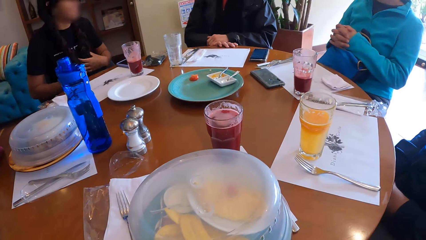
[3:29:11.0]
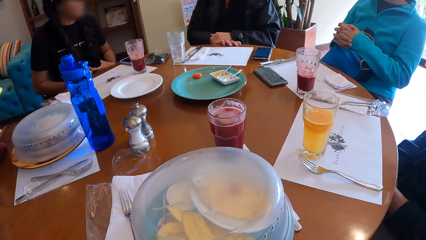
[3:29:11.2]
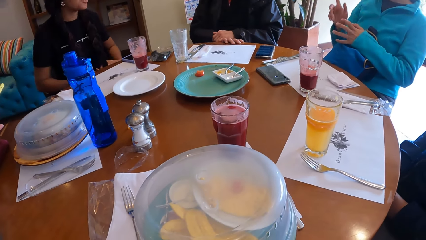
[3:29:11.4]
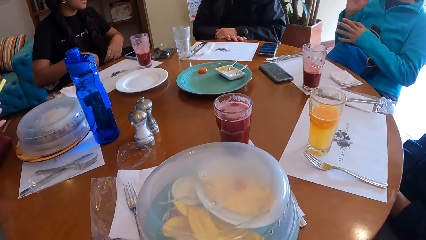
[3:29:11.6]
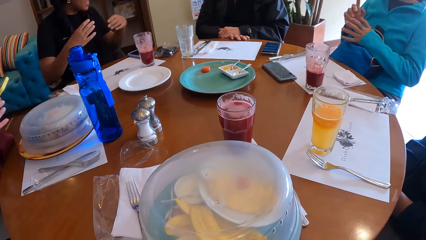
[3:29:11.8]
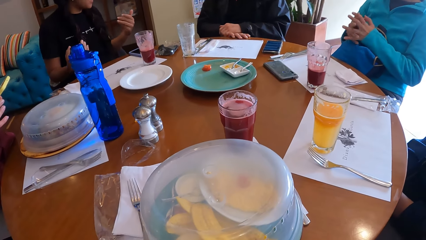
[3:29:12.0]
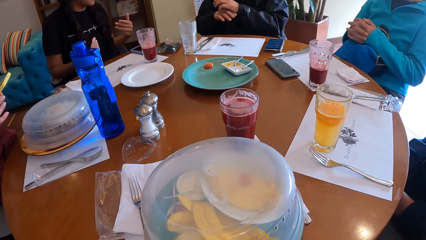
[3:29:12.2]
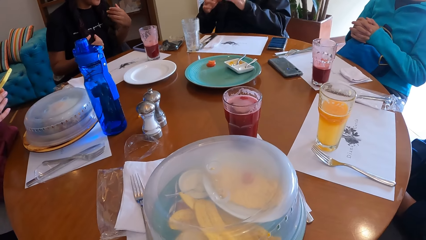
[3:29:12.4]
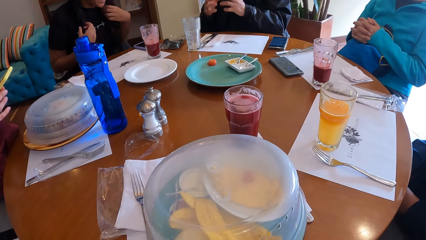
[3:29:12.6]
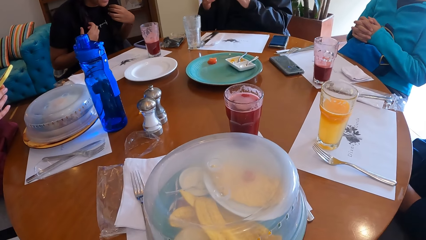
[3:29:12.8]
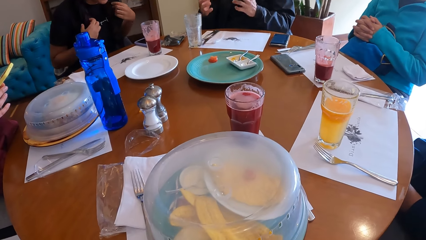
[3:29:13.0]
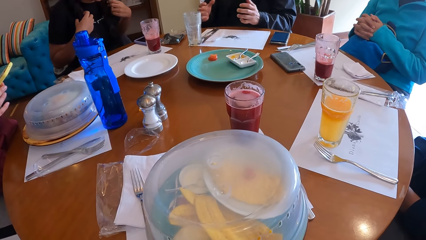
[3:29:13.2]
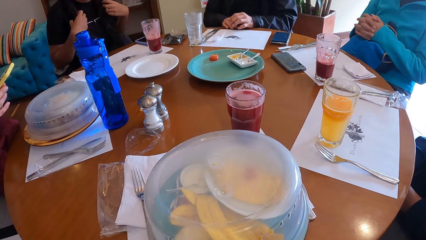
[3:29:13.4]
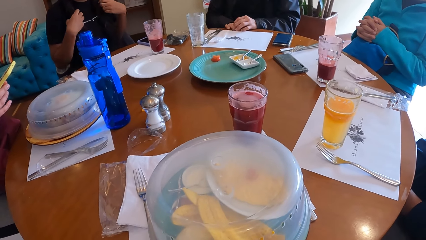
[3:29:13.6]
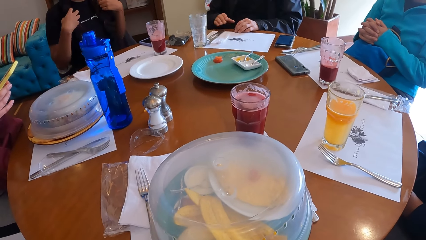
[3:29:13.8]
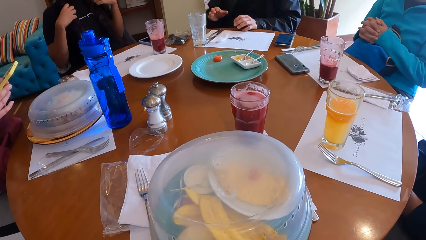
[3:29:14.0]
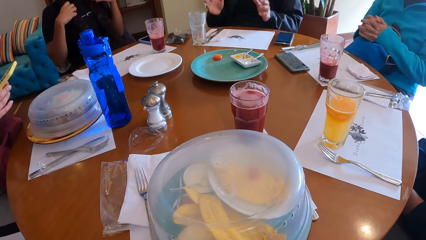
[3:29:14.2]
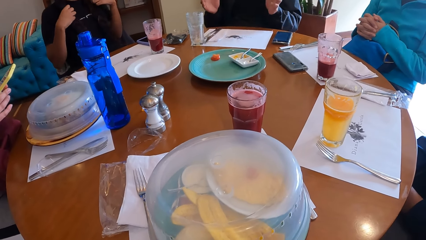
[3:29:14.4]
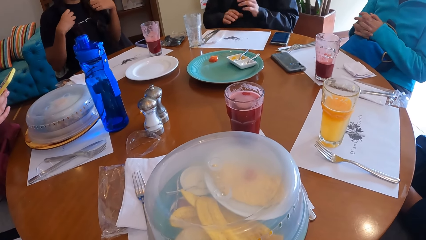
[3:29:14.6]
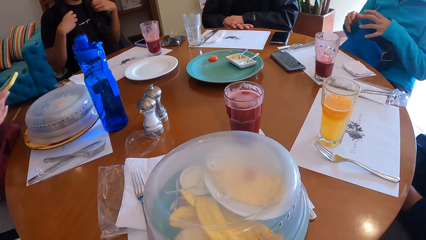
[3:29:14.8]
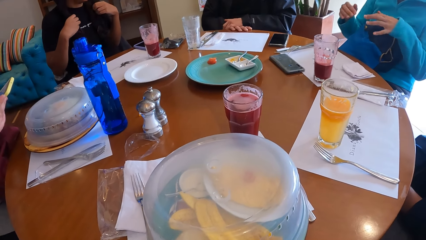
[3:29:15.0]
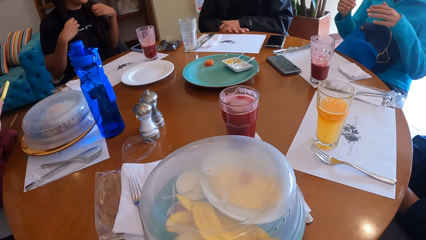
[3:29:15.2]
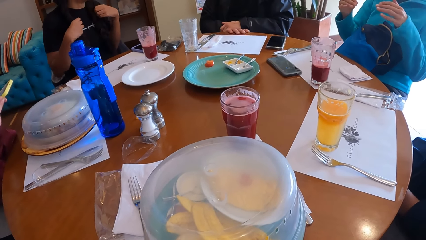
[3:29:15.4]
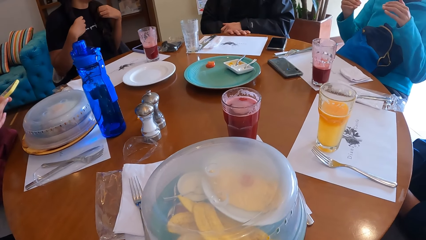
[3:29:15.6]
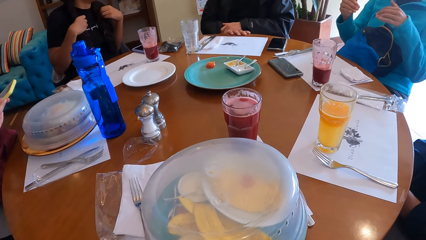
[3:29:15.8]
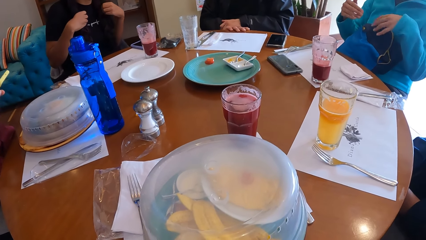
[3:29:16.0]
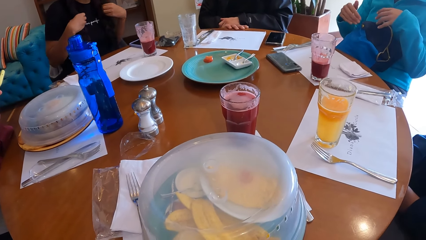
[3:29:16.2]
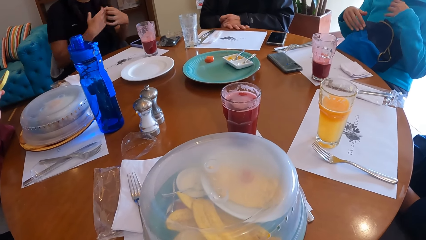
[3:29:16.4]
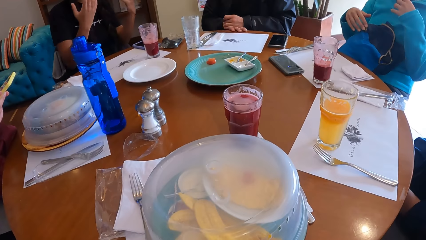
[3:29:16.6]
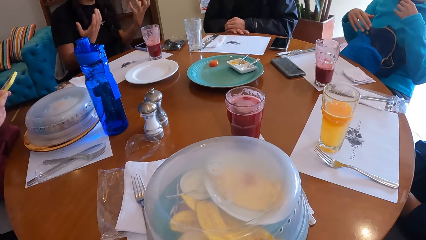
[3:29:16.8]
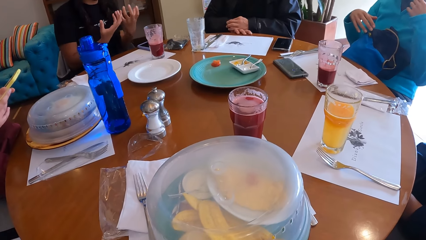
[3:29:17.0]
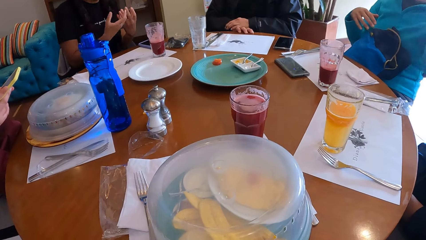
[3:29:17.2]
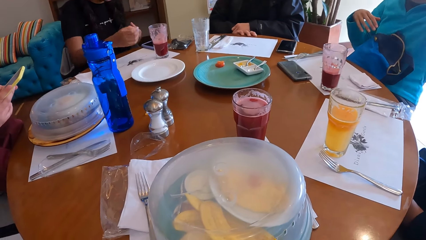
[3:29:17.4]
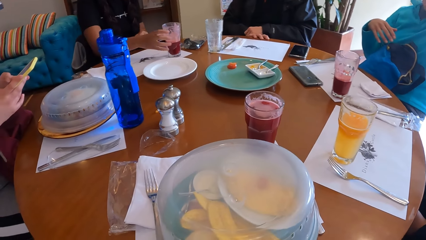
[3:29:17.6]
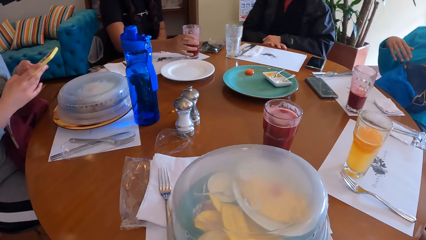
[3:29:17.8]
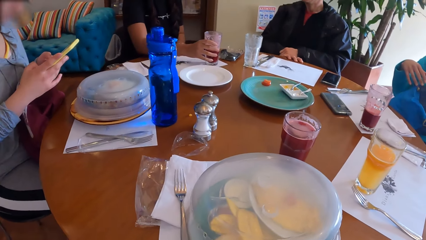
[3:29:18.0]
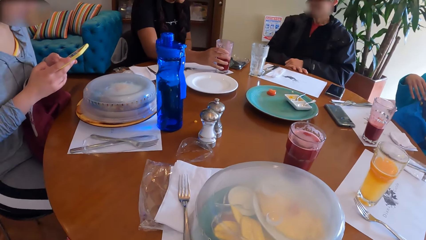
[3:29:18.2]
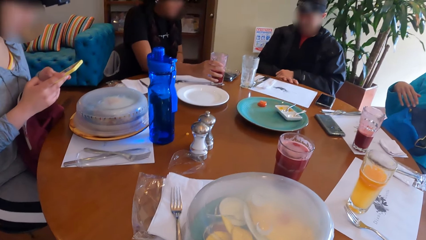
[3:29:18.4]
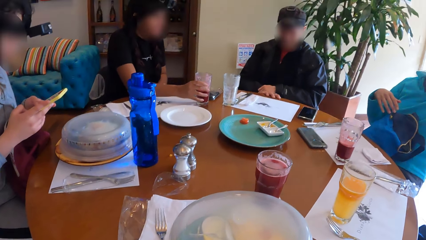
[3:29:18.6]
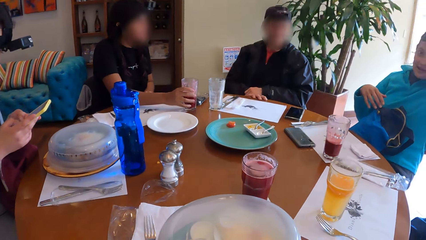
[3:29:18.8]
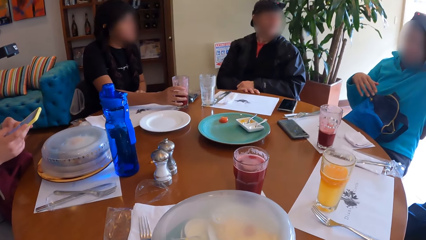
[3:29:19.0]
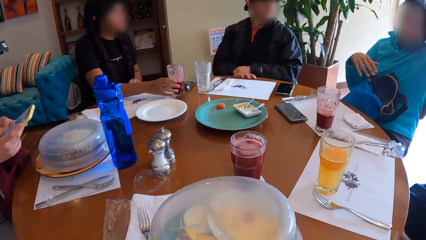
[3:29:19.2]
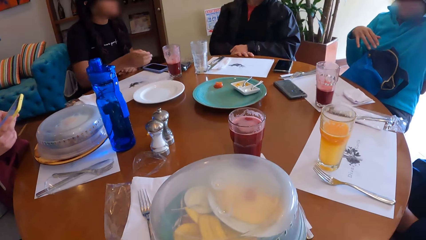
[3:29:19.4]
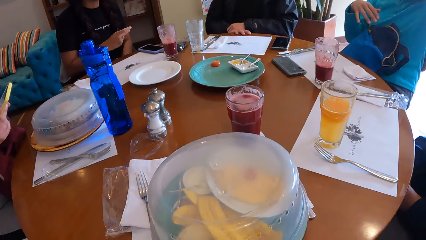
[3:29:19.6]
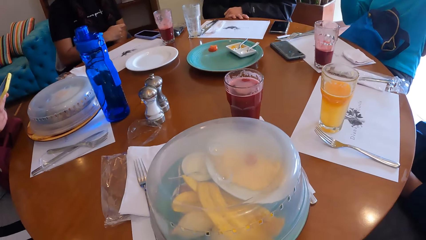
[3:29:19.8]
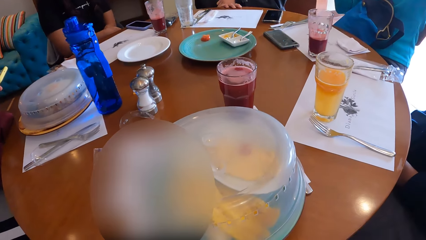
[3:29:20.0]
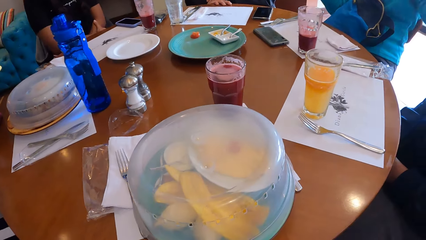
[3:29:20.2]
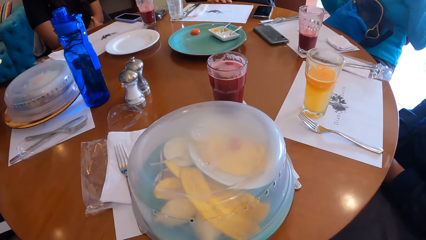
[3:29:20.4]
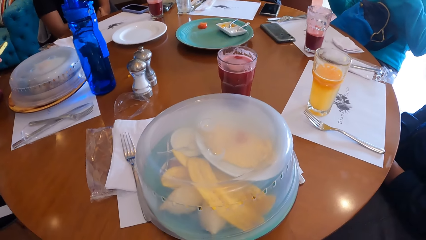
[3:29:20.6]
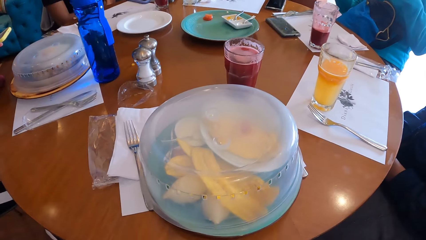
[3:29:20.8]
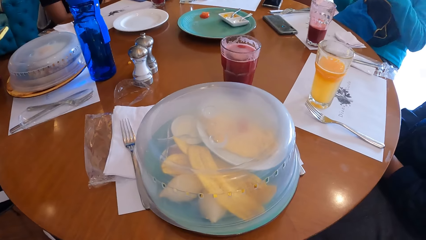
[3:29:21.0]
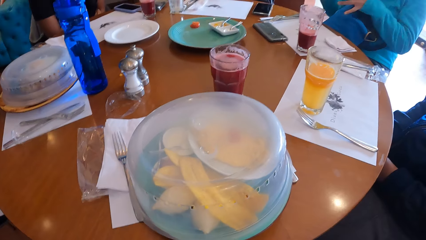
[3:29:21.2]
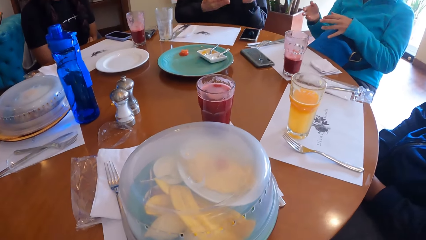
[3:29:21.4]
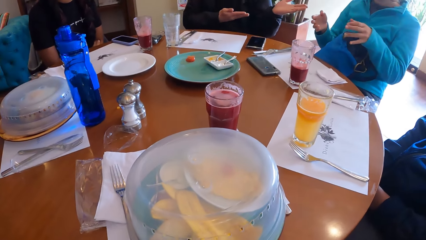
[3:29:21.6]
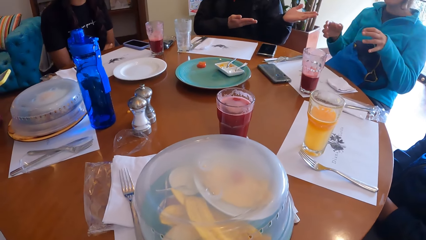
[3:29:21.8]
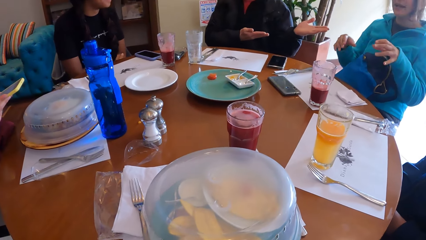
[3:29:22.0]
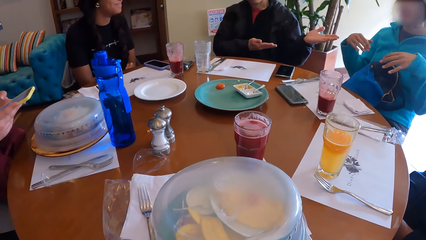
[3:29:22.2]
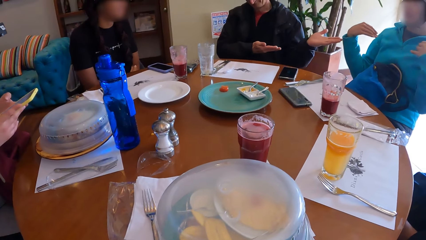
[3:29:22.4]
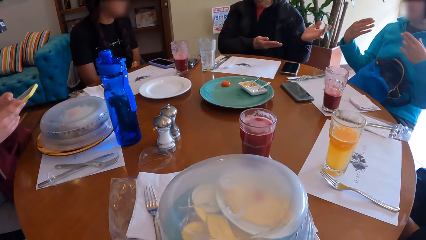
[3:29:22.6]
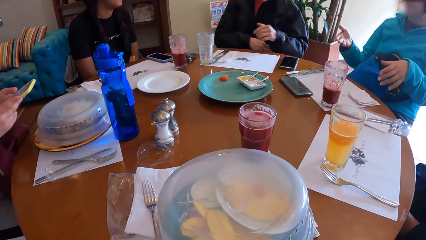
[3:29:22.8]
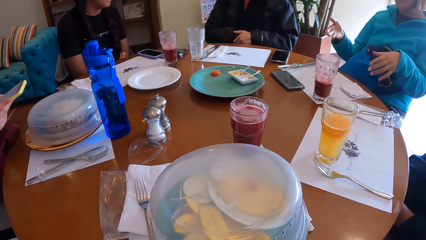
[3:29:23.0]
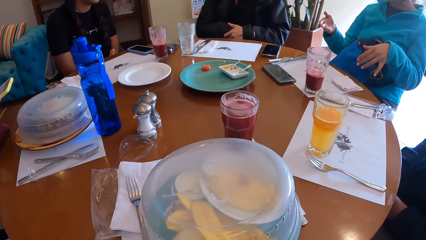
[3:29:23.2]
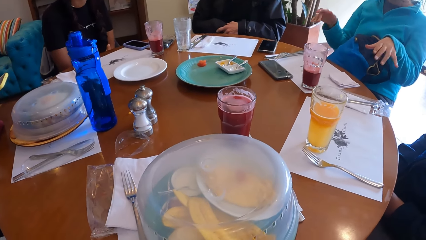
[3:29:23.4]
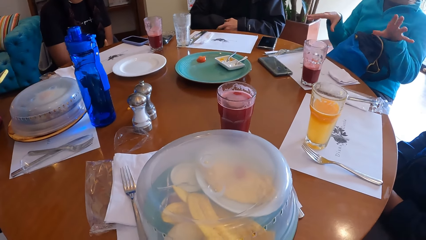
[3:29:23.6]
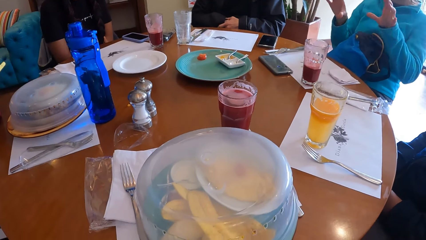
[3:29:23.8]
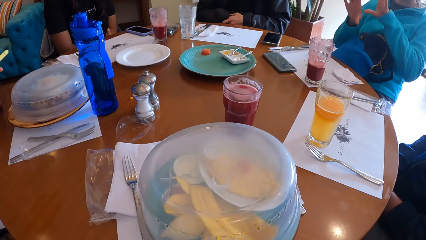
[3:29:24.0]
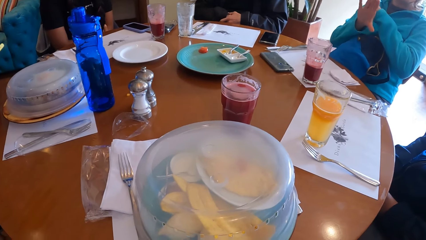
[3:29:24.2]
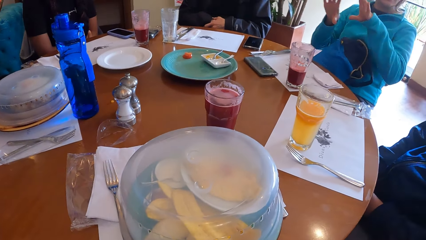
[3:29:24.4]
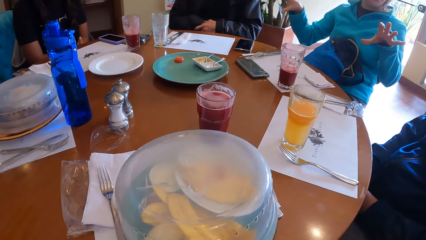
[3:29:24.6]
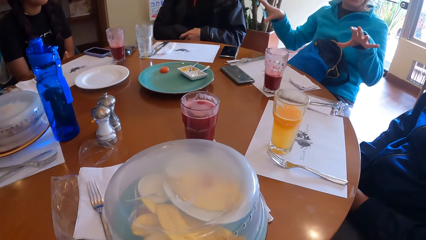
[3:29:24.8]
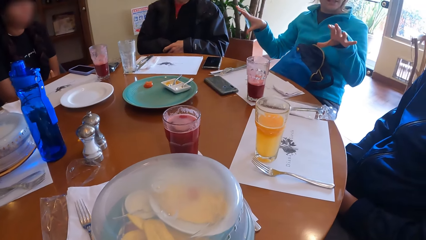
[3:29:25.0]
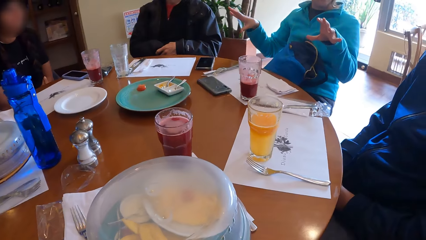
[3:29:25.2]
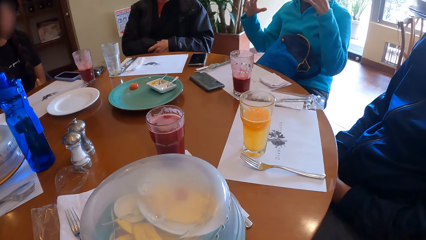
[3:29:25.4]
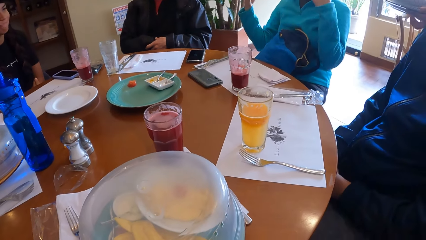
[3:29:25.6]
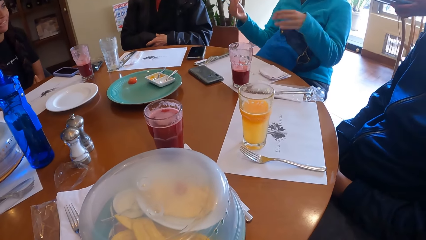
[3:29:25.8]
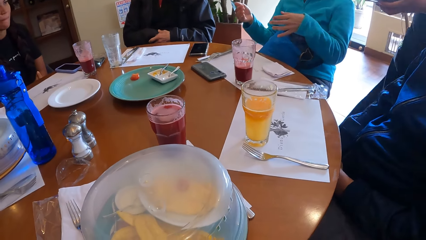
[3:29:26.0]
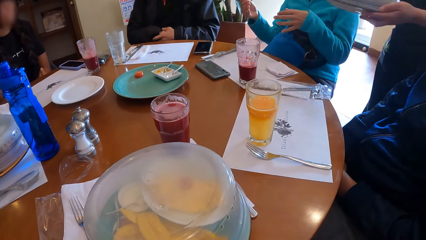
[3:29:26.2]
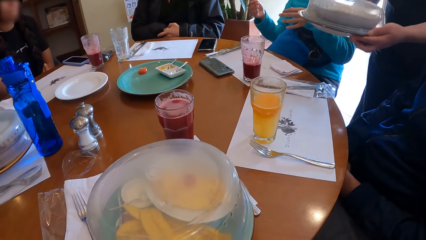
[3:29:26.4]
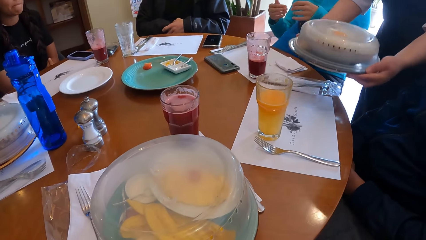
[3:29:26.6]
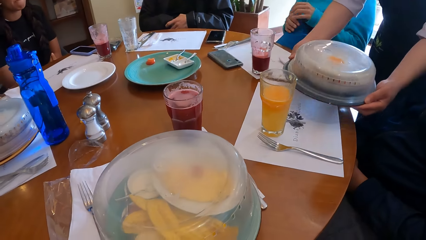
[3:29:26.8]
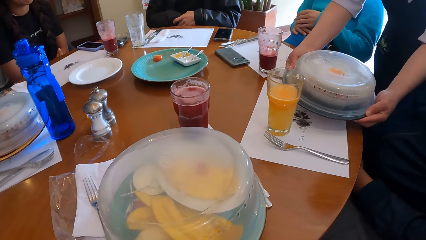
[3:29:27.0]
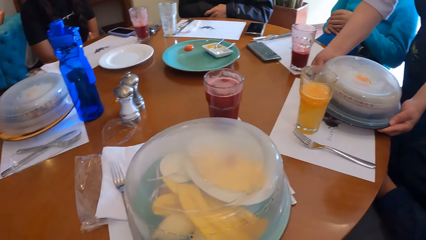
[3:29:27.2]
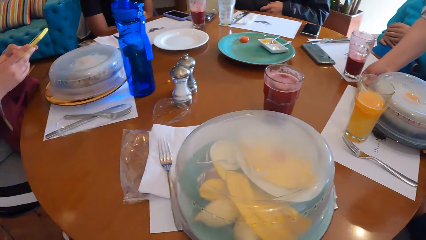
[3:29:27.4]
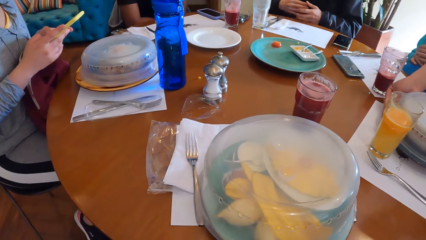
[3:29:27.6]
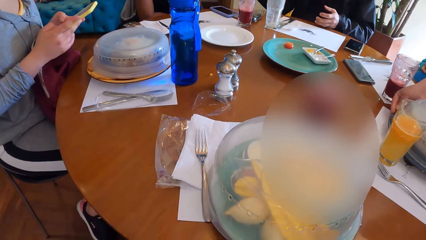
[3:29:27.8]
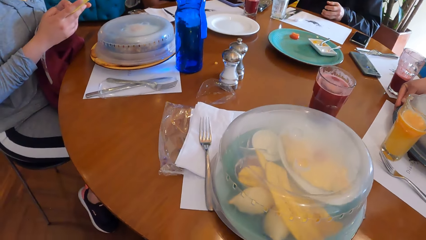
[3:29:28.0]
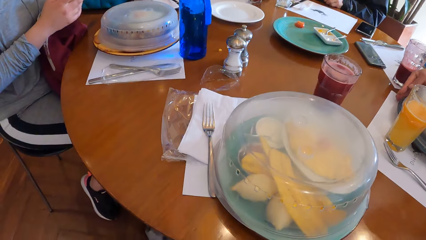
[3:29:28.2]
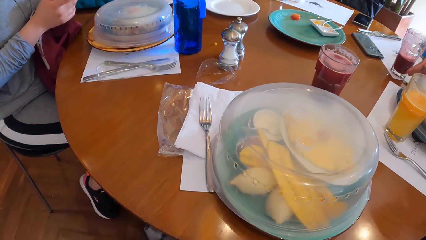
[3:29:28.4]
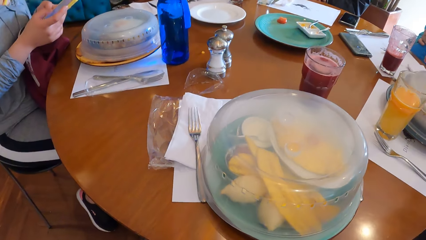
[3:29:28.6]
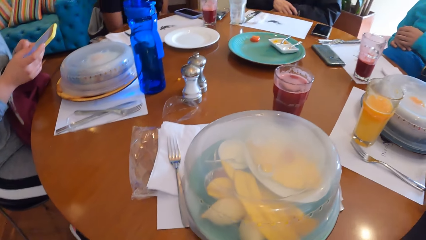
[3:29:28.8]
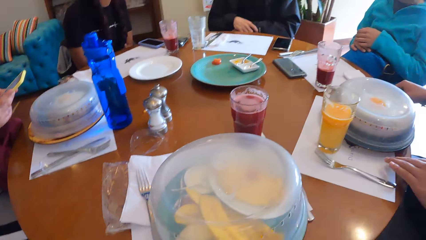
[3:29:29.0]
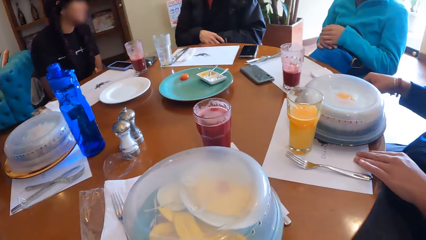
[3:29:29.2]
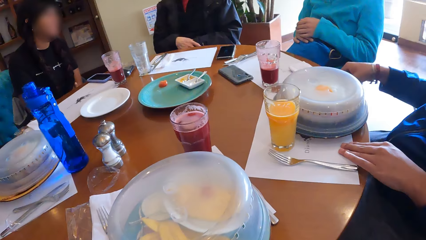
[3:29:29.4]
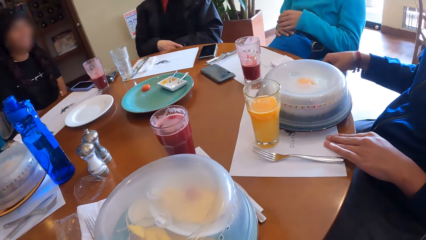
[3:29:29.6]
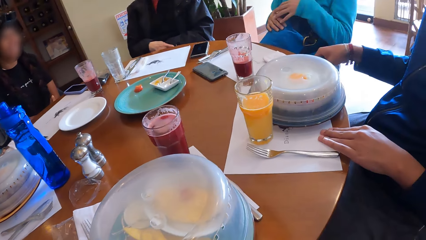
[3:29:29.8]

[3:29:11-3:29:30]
The woman converses with the group of people. Another woman converses with the group of people. The other woman moves the glass of wine from the tray in the table with her right hand. The man converses with the group of people at the table. The first woman converses with the group of people at the table. Another woman places a covered plate of food on the table with her hands.
